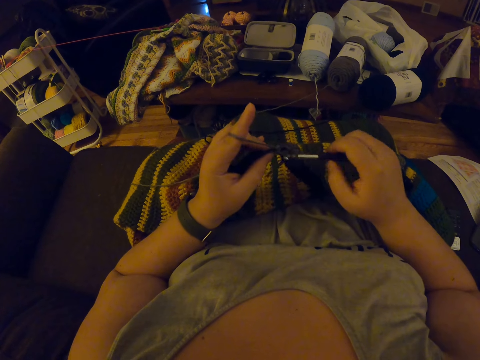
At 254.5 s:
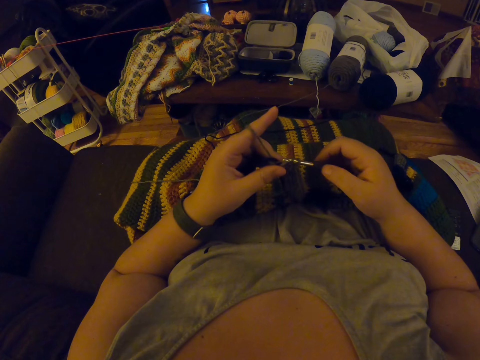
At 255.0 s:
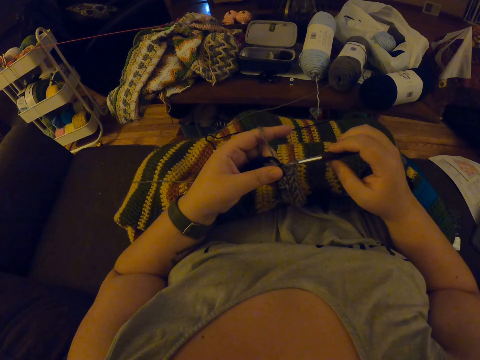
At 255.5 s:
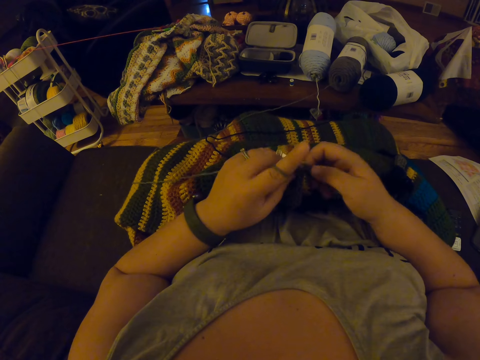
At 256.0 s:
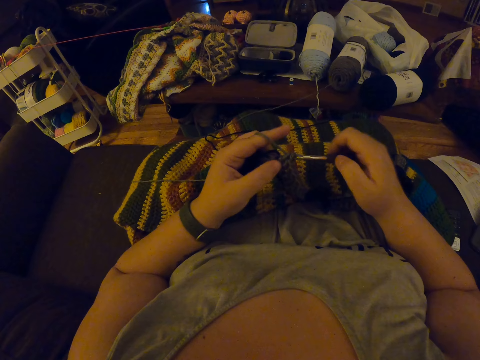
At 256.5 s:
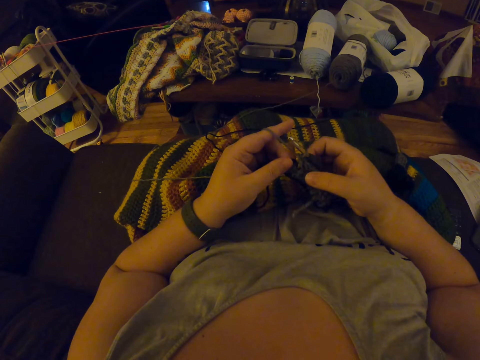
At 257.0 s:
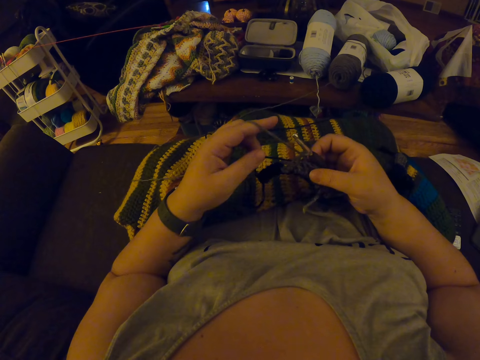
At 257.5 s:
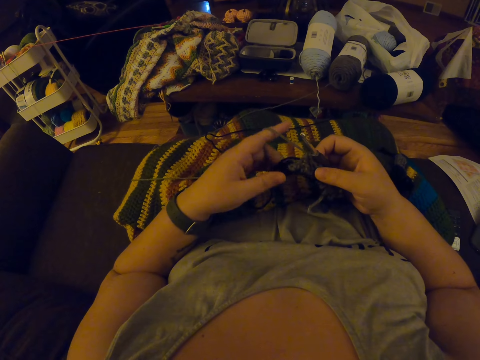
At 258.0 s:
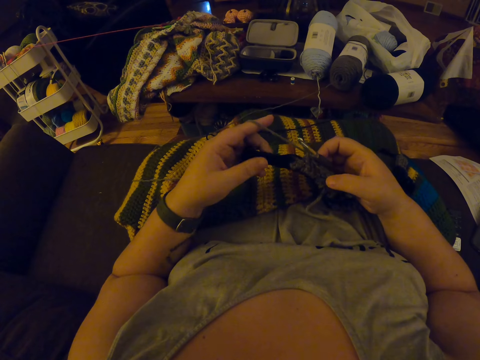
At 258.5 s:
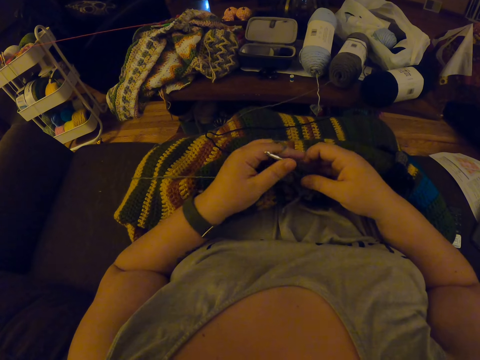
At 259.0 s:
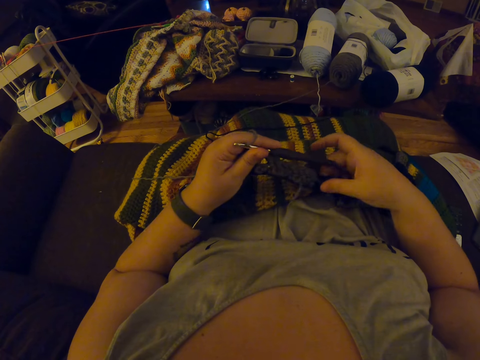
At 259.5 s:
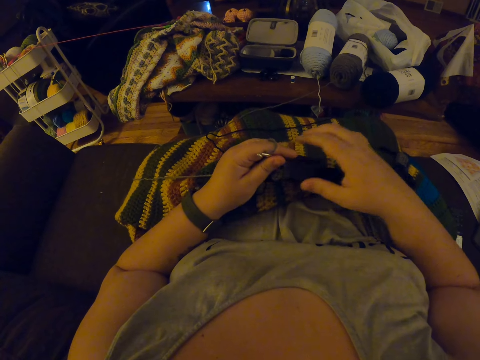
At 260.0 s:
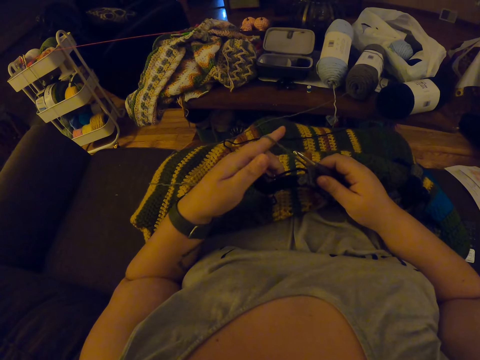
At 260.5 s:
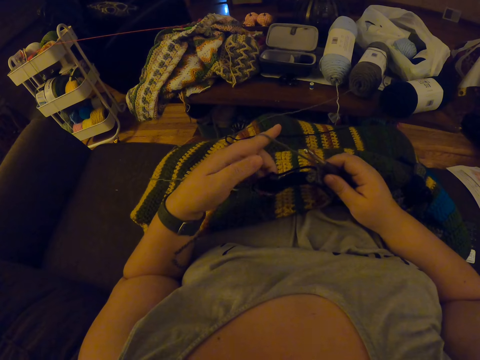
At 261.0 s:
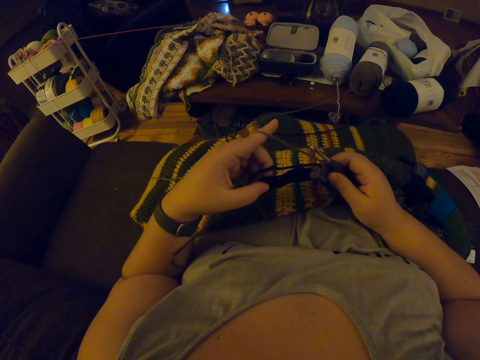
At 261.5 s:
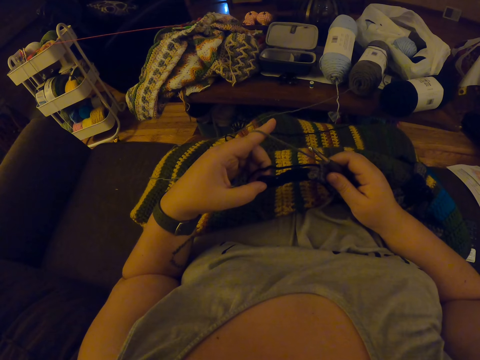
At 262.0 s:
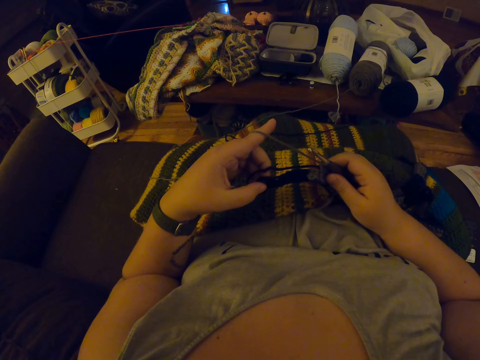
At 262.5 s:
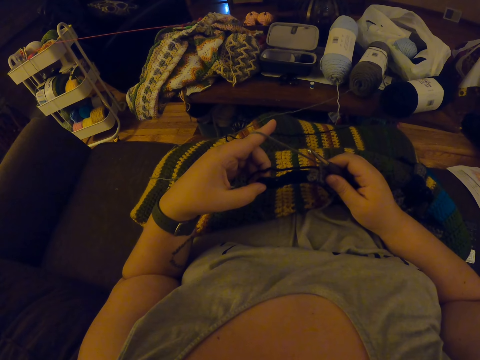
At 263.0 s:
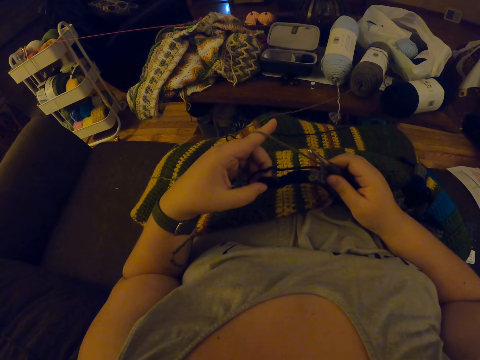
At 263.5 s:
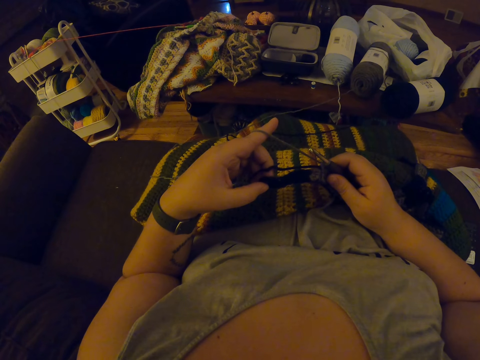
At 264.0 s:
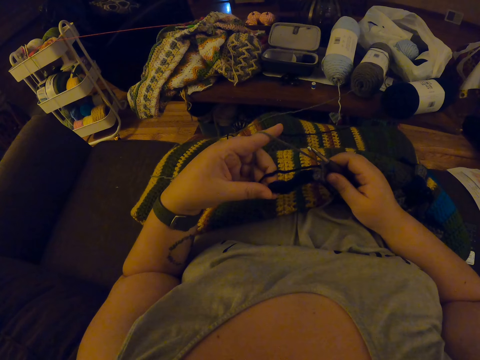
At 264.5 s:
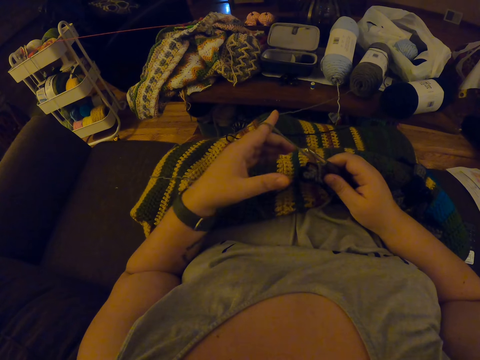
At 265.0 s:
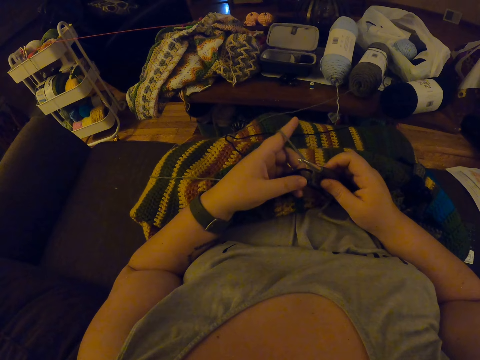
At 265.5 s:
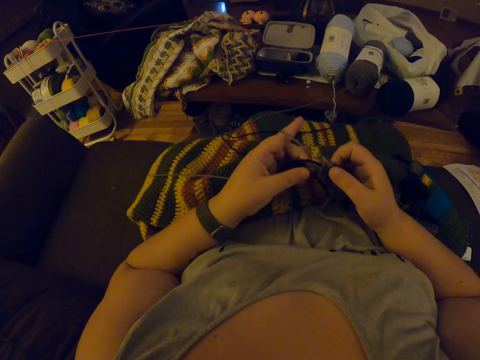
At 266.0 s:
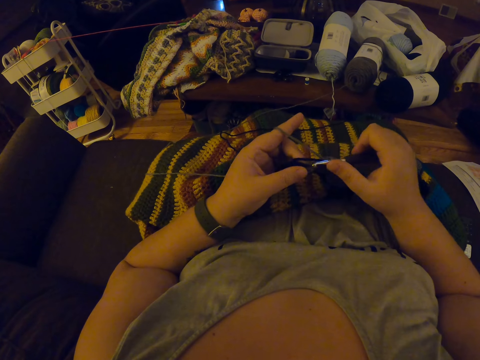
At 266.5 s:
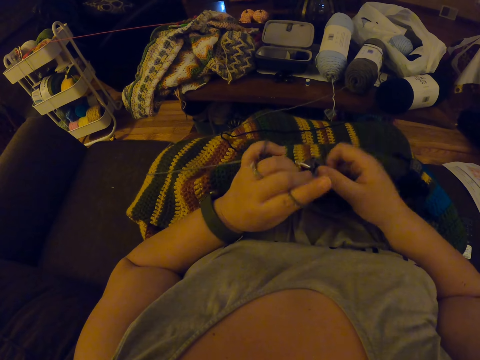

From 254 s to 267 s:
The camera wearer checks the fabric.

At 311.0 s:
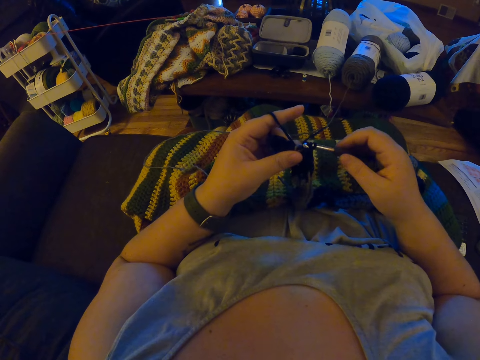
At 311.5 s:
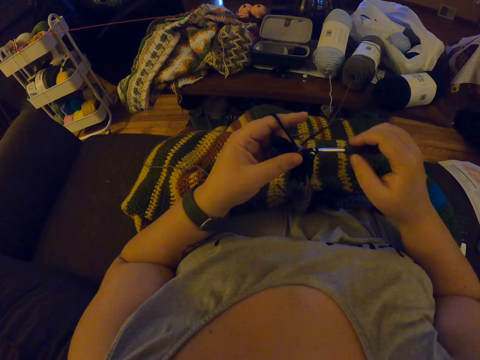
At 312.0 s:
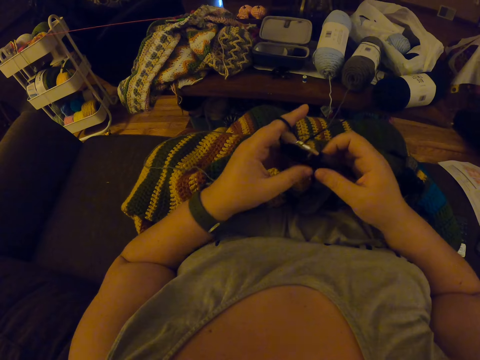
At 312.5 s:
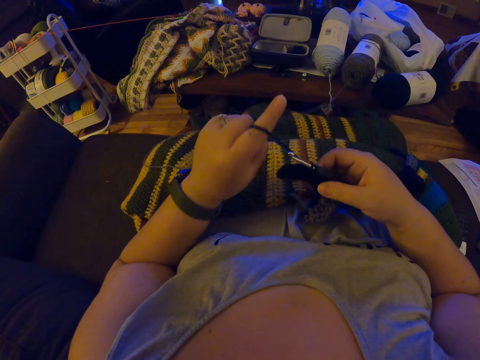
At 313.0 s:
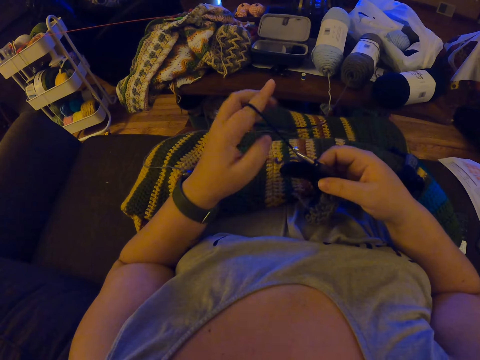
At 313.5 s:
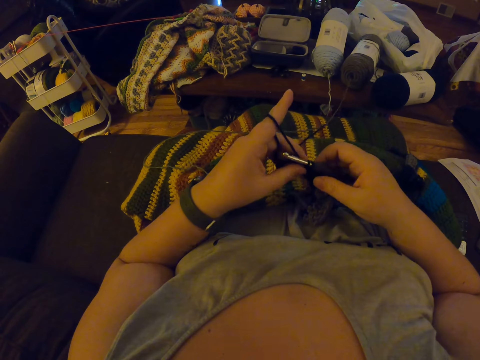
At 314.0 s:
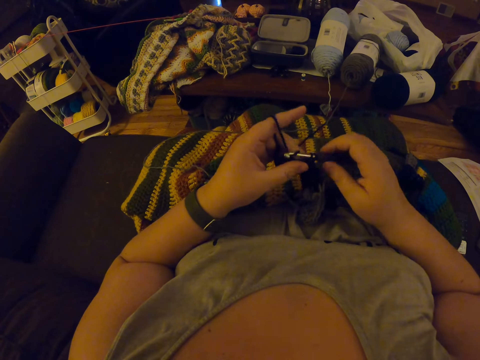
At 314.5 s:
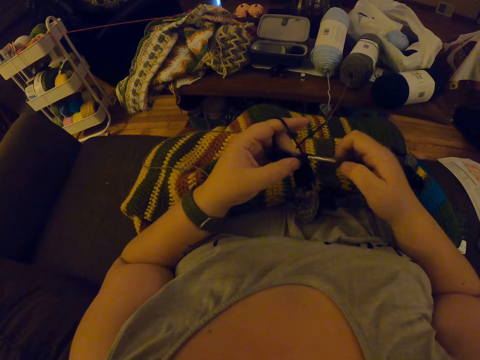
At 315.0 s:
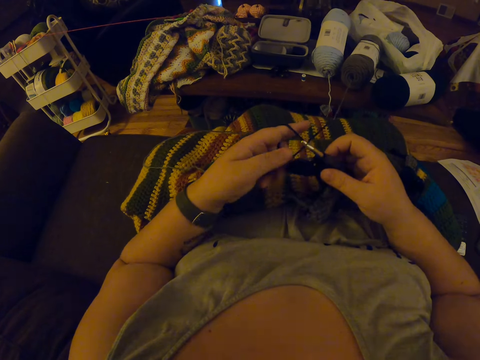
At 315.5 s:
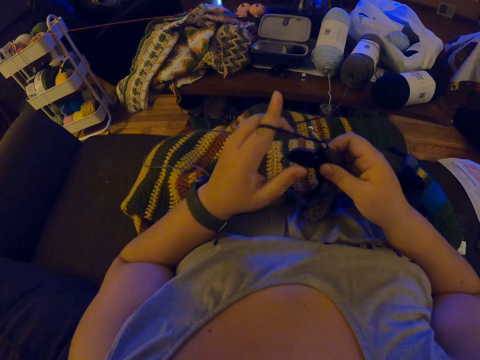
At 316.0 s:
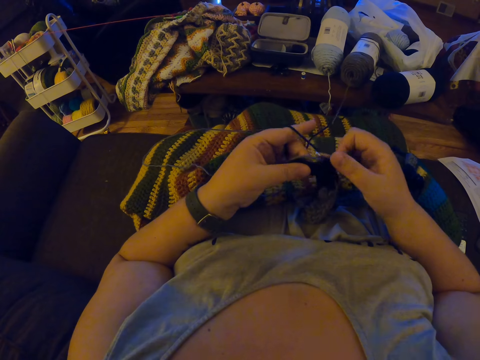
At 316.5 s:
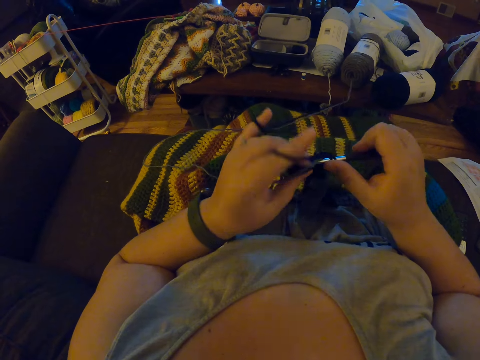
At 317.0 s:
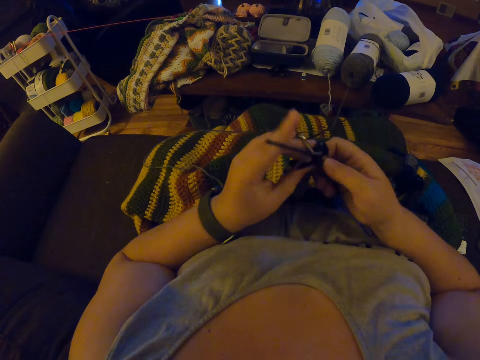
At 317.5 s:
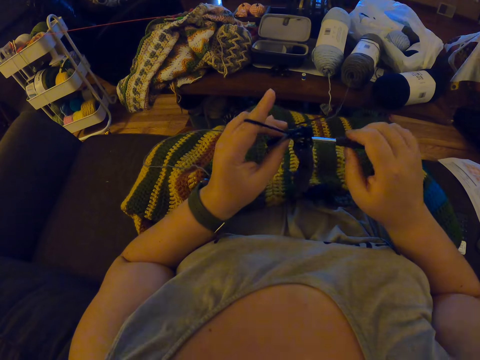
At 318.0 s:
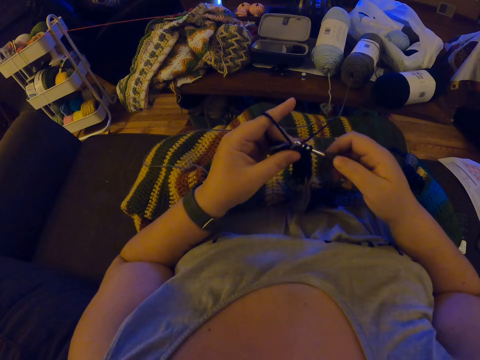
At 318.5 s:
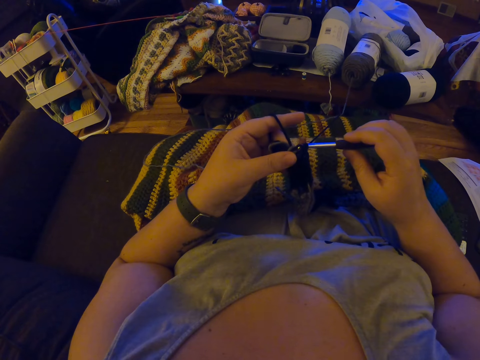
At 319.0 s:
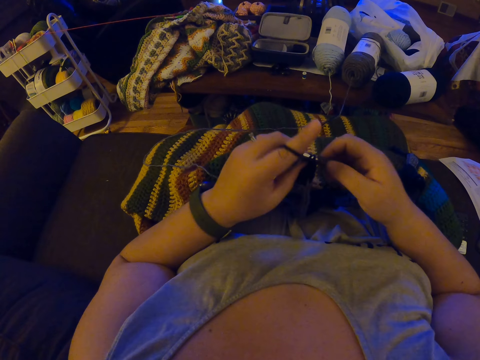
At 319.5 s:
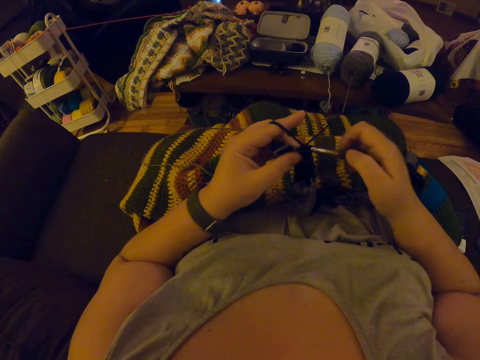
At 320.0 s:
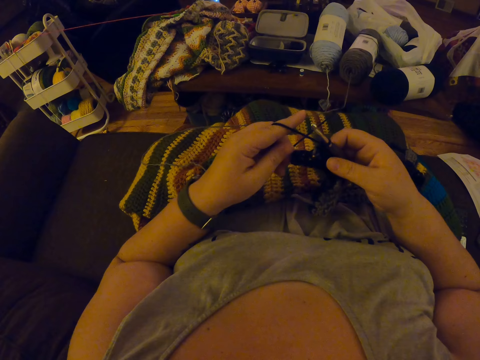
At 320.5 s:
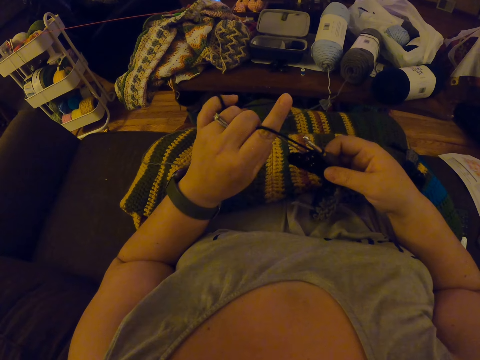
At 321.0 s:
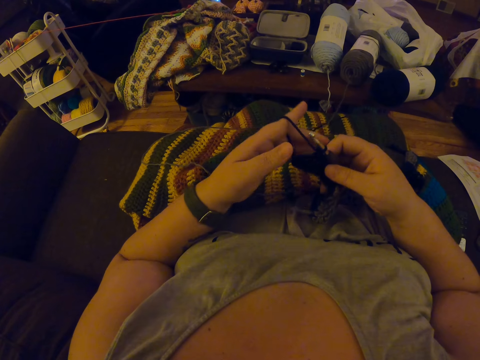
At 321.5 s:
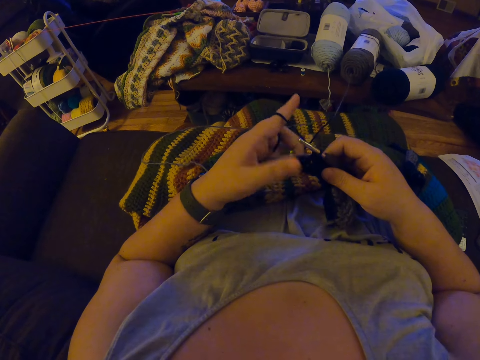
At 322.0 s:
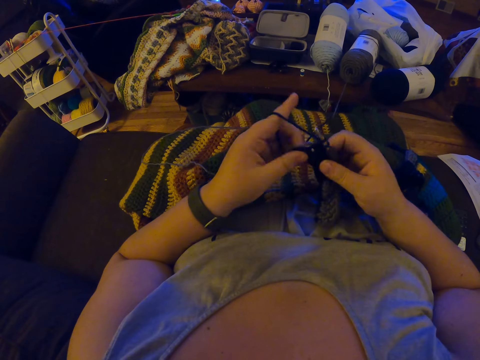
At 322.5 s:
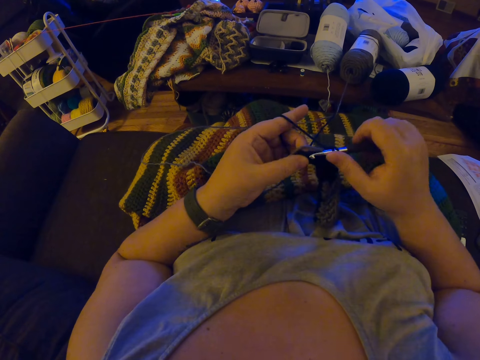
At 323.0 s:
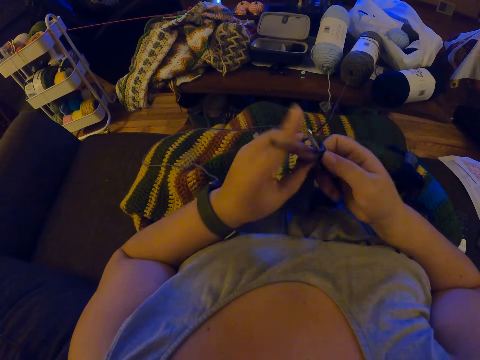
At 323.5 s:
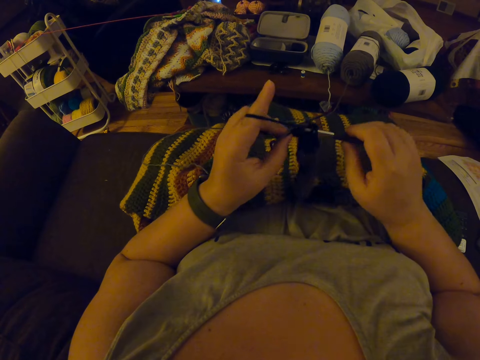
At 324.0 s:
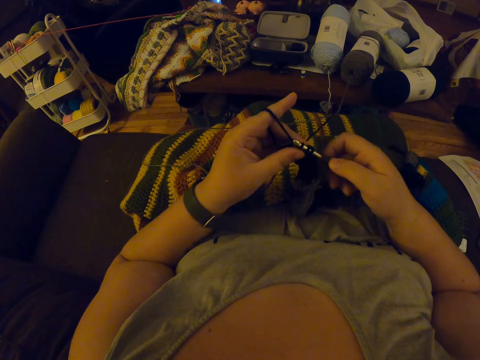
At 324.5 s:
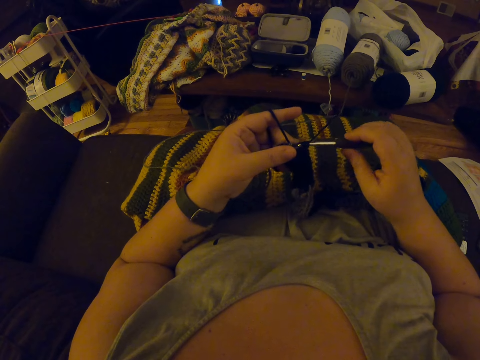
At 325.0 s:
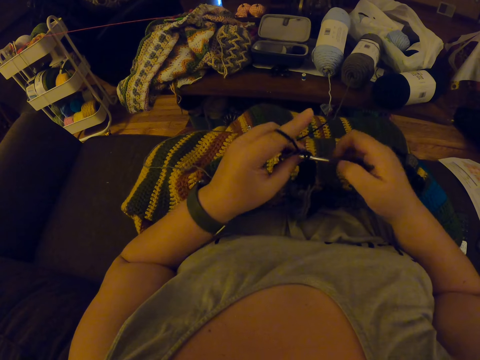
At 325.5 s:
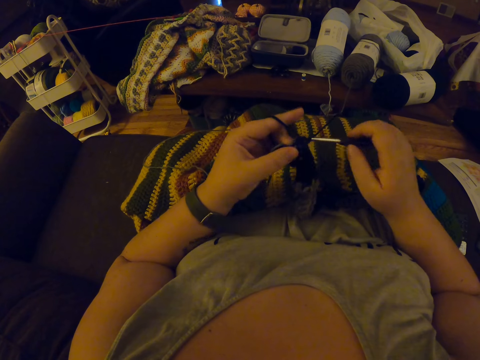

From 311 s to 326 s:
The camera wearer removes her left hand from the piece of garment. She tightens the yarn. She holds the piece of garment with her left hand. She crochets the piece of garment with the crochet hook. She tightens the yarn. She removes her left hand from the piece of garment. She holds the piece of garment with her left hand. She crochets the piece of garment with the crochet hook.
